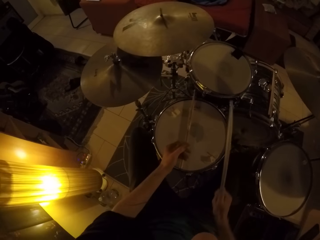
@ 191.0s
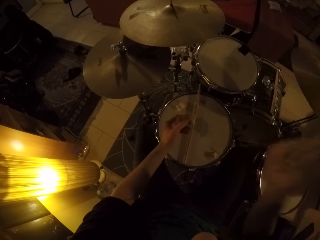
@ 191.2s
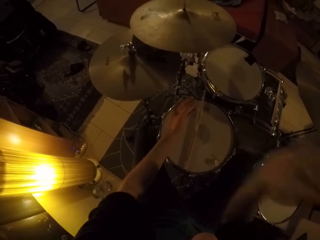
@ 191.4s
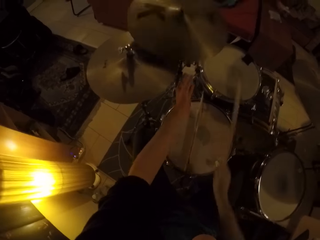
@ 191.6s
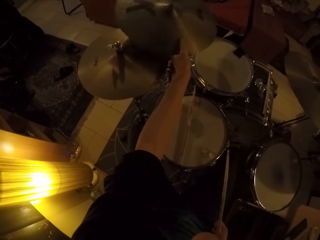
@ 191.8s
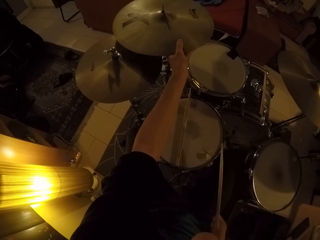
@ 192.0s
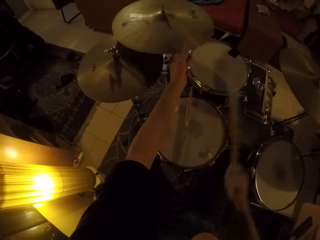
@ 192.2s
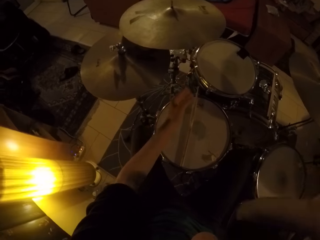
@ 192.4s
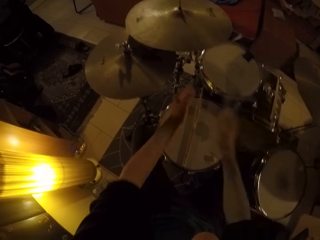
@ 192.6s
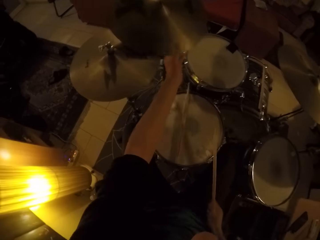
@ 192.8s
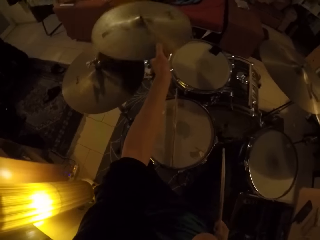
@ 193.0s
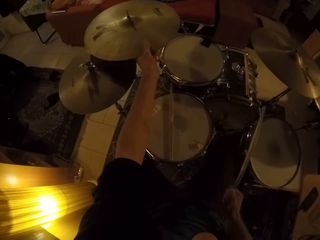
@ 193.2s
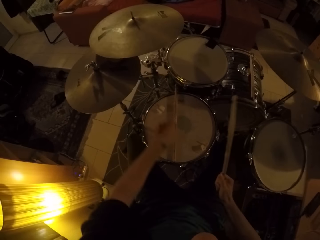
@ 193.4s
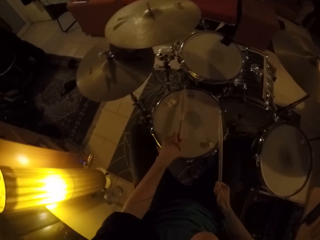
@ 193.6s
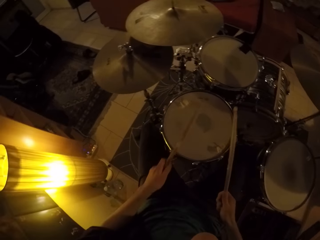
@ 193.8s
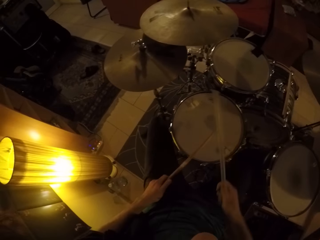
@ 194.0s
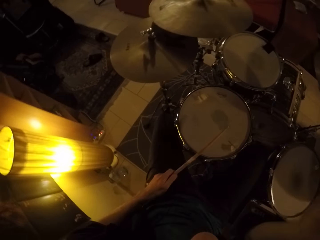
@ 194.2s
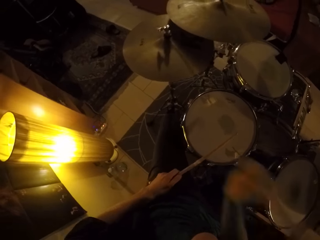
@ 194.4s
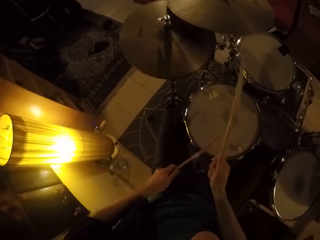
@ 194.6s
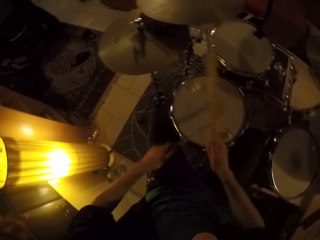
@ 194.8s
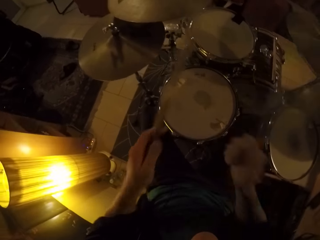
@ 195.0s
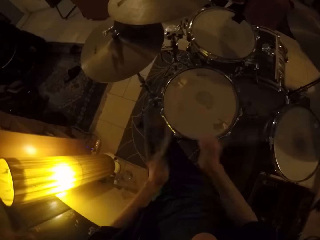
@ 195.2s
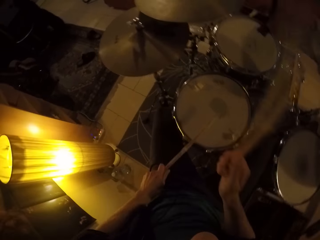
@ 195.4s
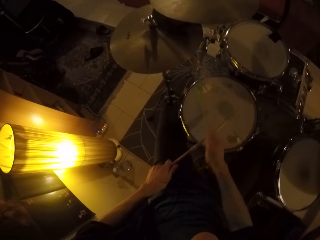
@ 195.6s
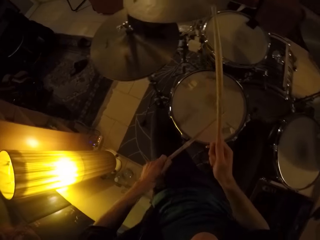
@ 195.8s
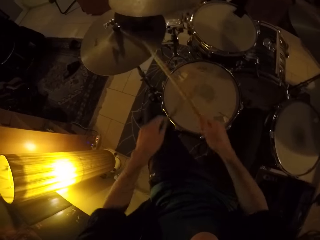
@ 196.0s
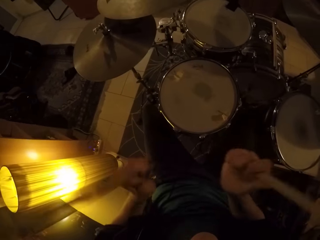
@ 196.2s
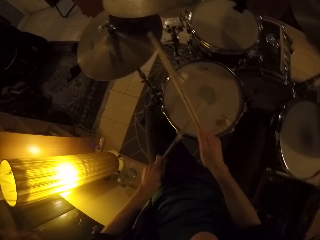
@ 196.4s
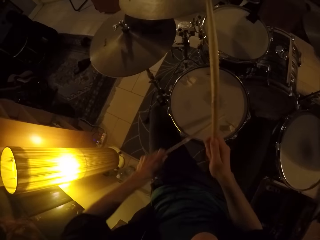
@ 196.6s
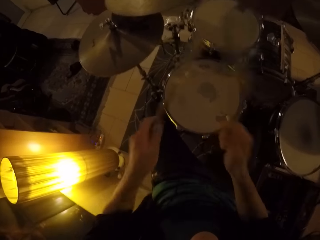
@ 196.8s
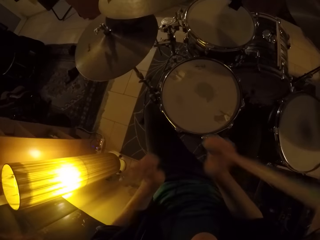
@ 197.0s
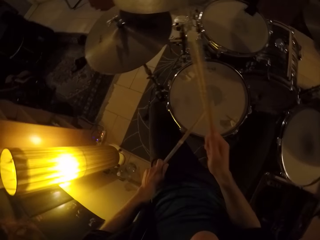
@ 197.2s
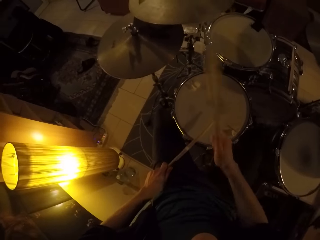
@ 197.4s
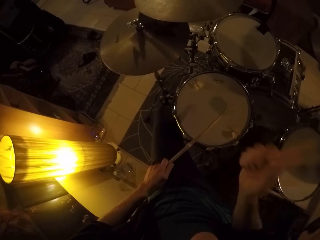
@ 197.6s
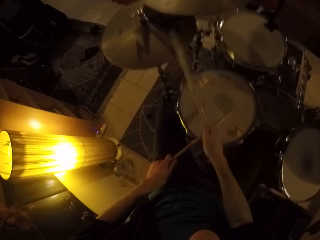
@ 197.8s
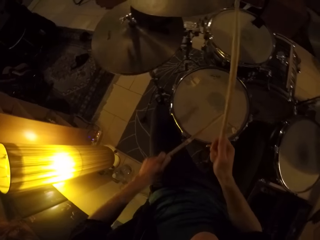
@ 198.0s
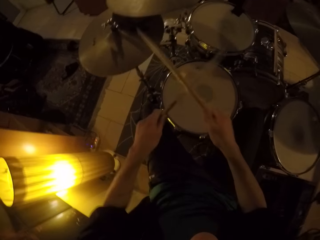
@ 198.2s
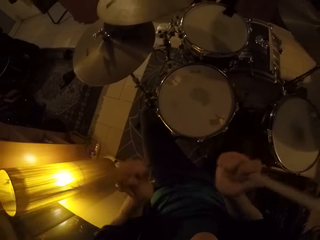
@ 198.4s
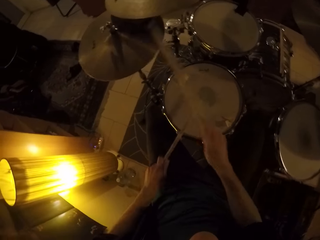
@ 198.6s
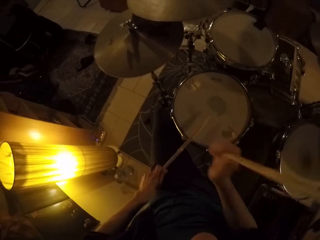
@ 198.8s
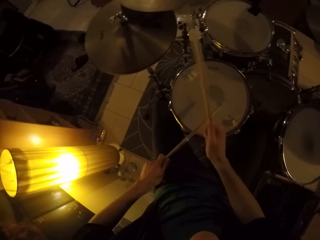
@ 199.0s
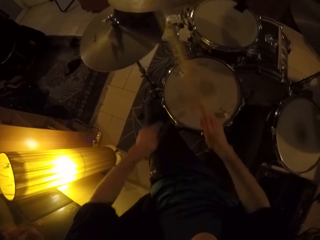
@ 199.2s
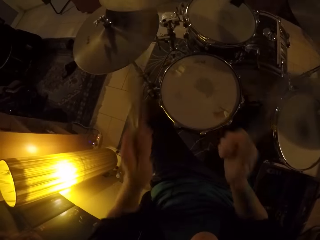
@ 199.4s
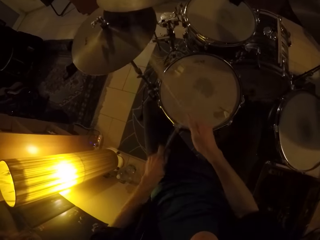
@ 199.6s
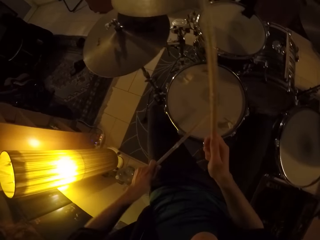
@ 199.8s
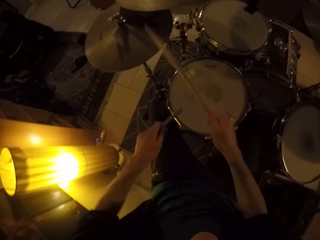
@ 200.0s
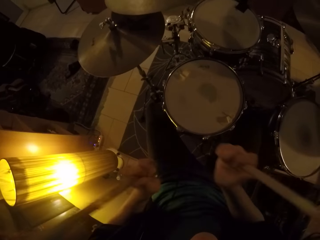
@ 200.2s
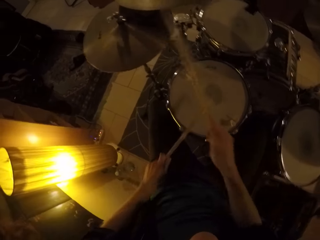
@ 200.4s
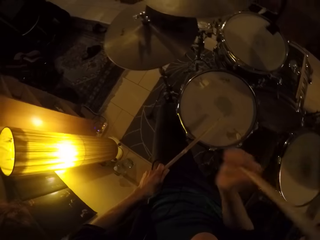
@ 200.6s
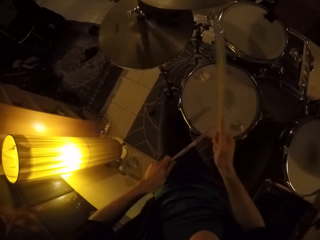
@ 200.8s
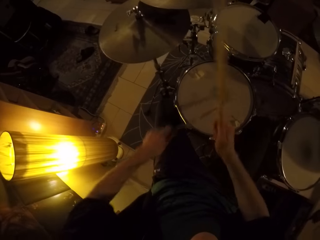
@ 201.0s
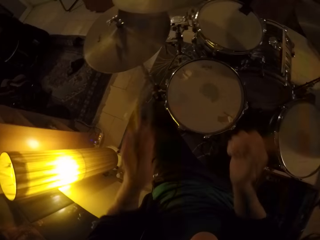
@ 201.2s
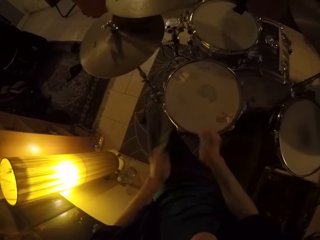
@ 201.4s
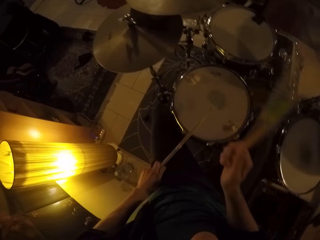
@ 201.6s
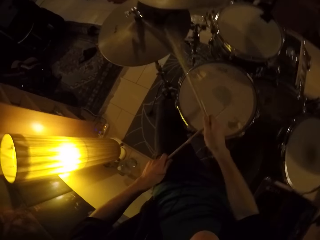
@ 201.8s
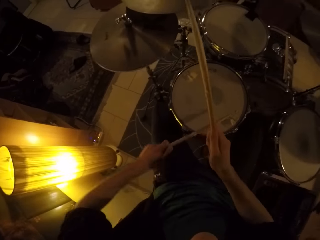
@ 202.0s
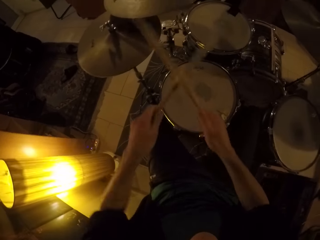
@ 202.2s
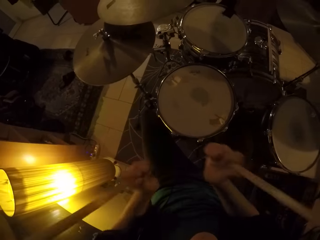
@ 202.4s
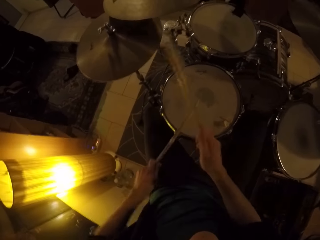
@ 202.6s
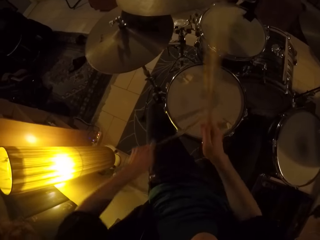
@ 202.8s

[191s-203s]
The camera wearer beats the cymbal with the drumstick in his right hand. He holds the cymbal with his left hand. He beats the cymbal with the drumstick in his right hand. He holds the cymbal with his left hand. He picks up the drumstick with his left hand. He raises his hands with the drum sticks. He beats a drum with the drumsticks in both of his hands. He hits a snare drum with the left hand drum stick. He hits the drum cymbal with the right hand drum stick. He hits it again. He hits the snare drum with the left hand drum stick. He hits the drum cymbal with the right hand drum stick. He raises his hands with the drumsticks. He hits the snare drum with the left hand drum stick. He hits the drum cymbal with the right hand drum stick. He hits it again.

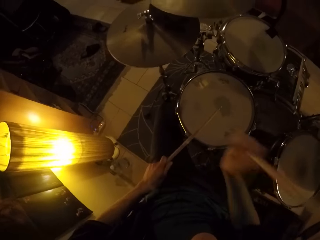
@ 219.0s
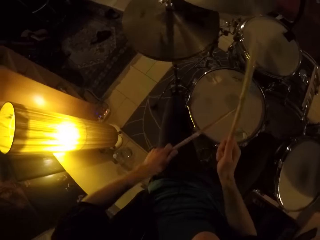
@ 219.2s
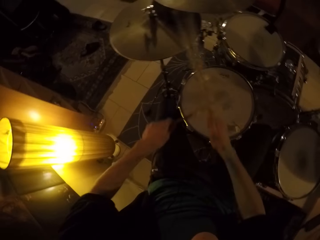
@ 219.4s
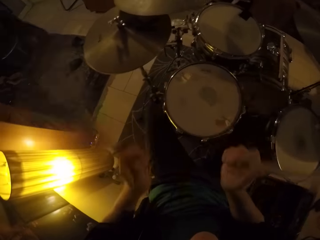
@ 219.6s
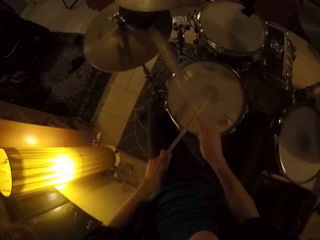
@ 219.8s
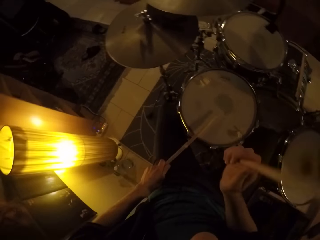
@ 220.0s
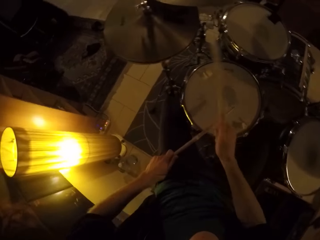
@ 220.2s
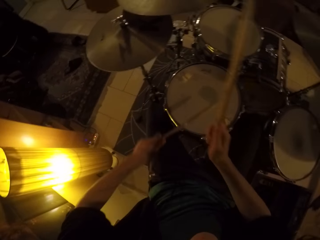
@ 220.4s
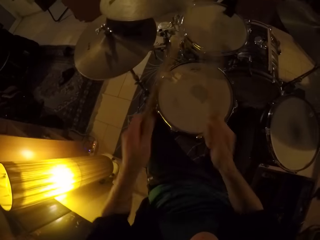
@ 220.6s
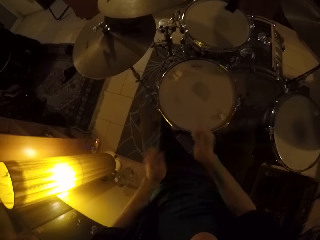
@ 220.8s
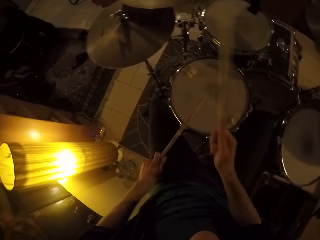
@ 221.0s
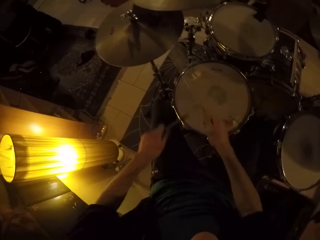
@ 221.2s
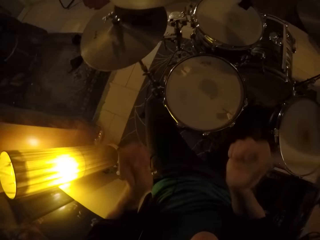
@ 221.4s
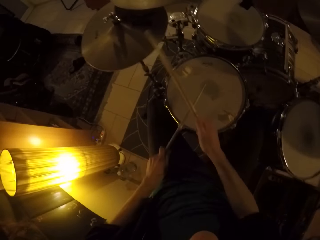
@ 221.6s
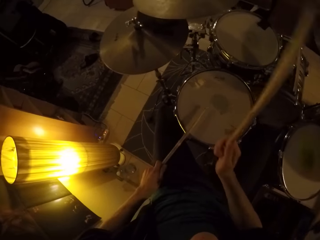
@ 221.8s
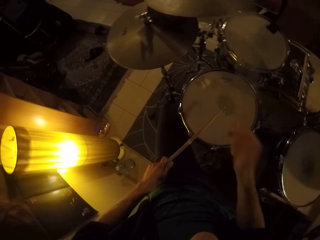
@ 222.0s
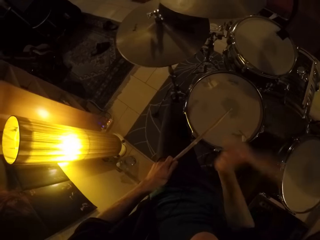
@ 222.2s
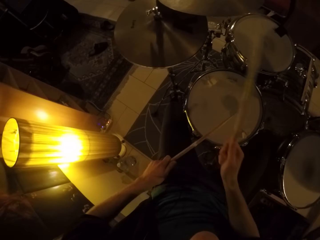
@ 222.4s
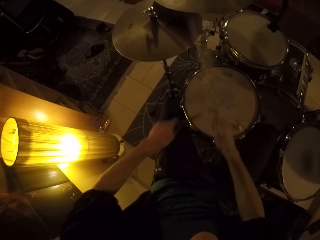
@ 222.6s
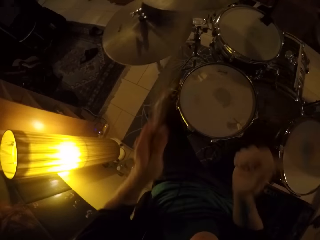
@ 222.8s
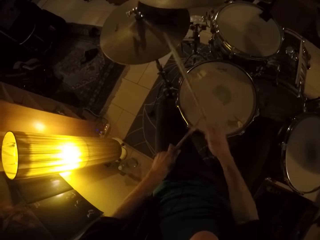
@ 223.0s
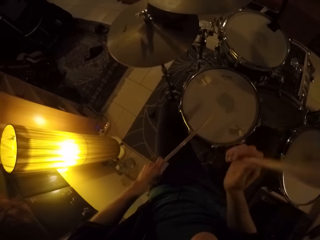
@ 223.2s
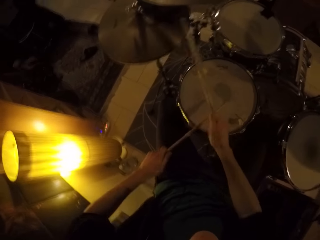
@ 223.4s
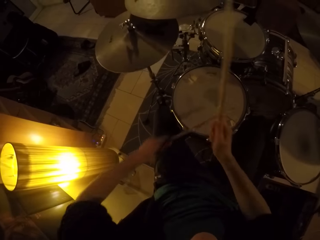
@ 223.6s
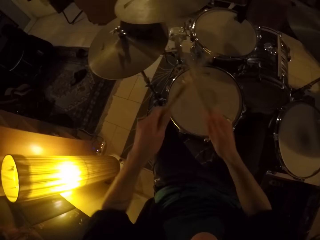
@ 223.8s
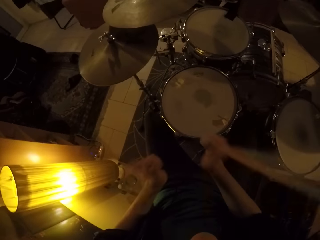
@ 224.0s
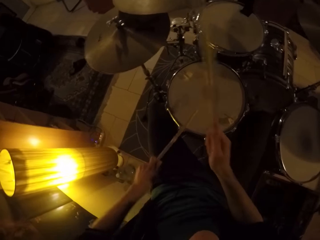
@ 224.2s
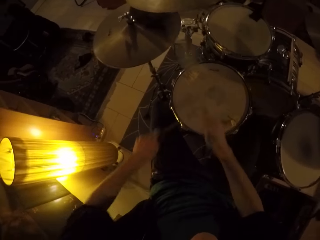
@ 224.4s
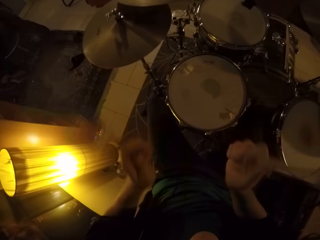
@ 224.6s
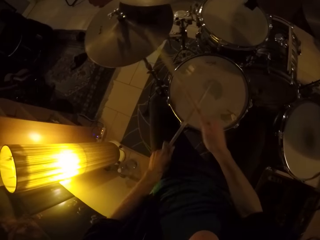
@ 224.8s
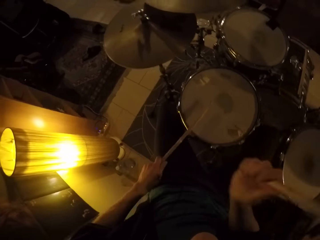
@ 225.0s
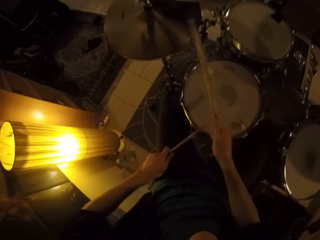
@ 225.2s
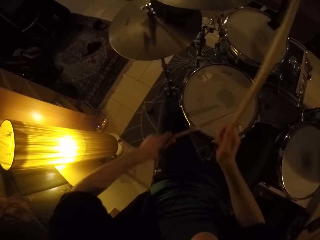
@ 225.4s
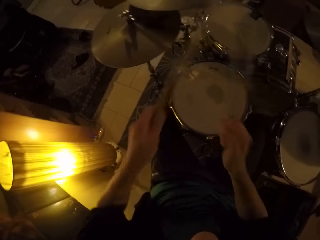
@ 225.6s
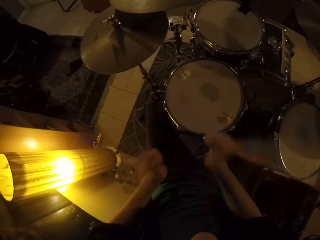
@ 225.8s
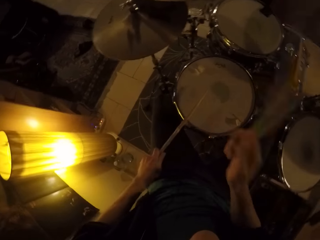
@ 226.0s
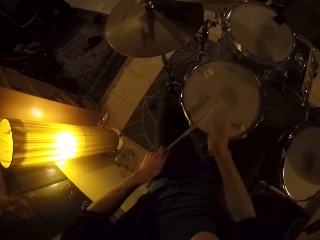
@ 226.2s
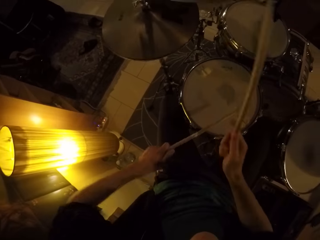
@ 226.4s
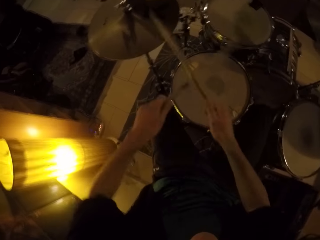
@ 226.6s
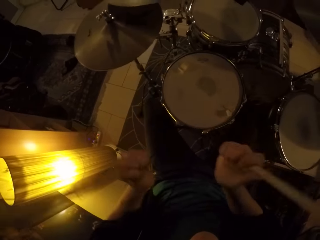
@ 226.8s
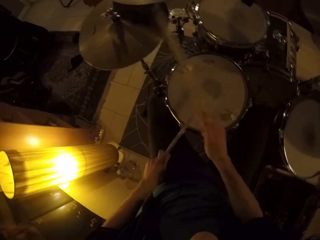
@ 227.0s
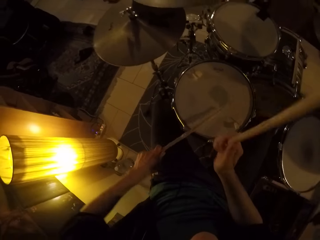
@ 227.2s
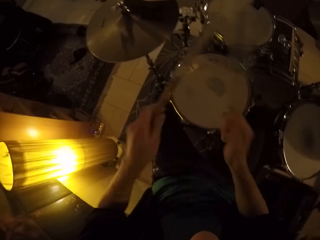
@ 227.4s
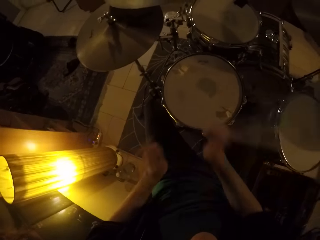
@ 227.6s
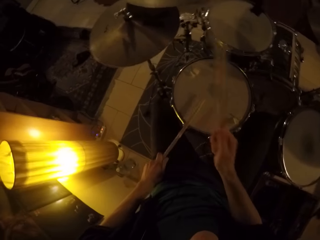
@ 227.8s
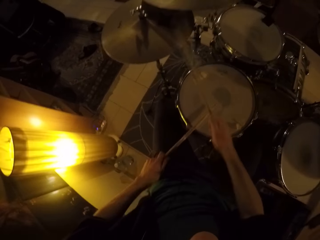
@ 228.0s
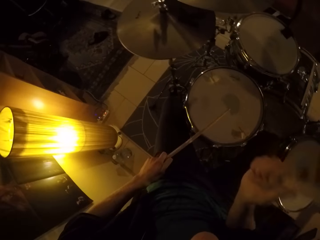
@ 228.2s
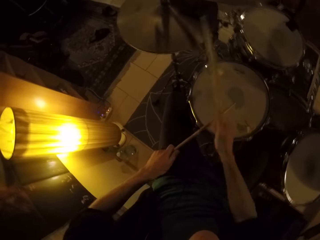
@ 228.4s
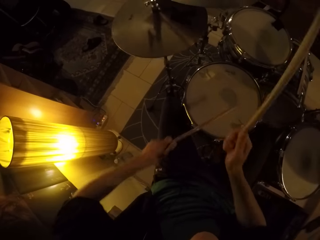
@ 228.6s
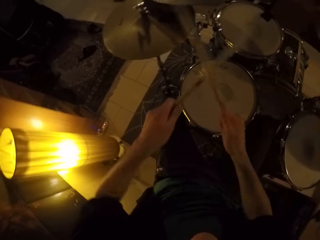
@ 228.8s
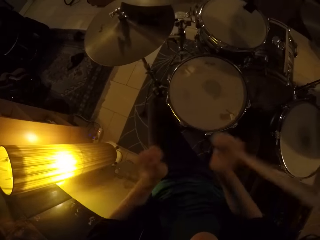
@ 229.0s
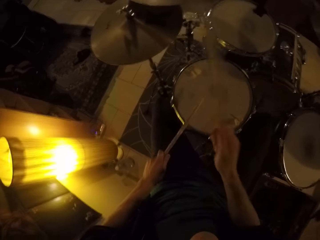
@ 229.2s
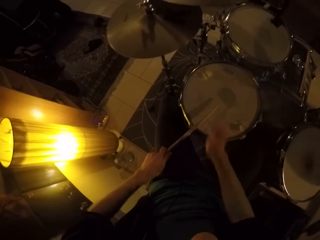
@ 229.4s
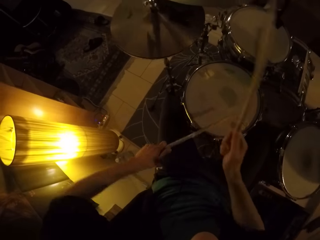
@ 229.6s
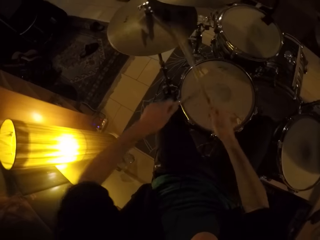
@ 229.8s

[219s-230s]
The camera wearer hits a snare drum with the left hand drum stick. They hit a drum cymbal with the right hand drum stick. They hit the snare drum with the left hand drum stick. They hit the drum cymbal with the right hand drum stick. They hit it again. They hit the snare drum with the left hand drum stick. They hit the drum cymbal with the right hand drum stick repeatedly. They hit the snare drum with the left hand drum stick repeatedly. They hit the drum cymbal with the right hand drum stick. They hit the snare drum with the left hand drum stick. They hit the drum cymbal with the right hand drum stick. They hit it again. They hit the snare drum with the left hand drum stick.
